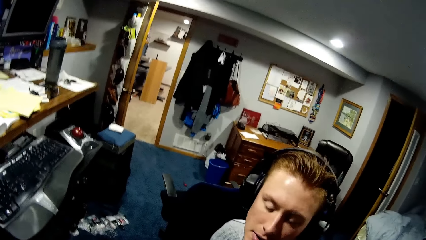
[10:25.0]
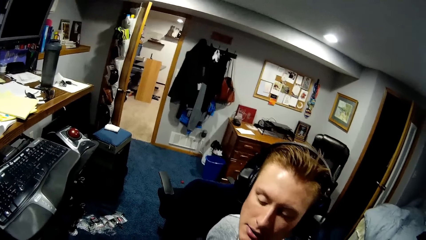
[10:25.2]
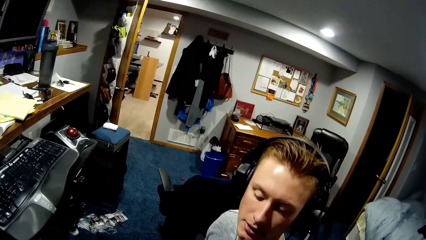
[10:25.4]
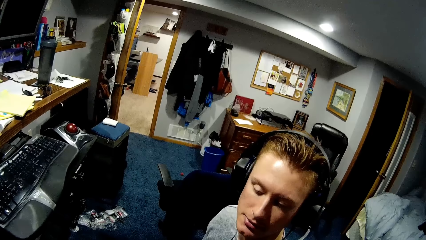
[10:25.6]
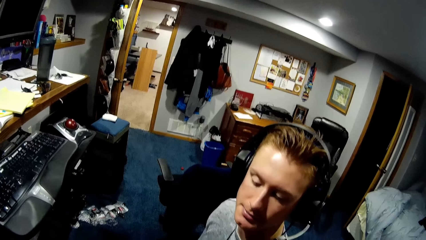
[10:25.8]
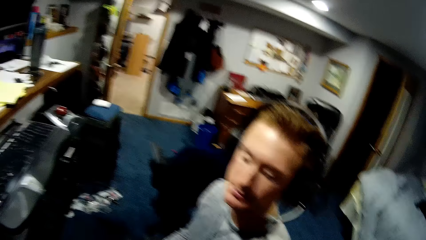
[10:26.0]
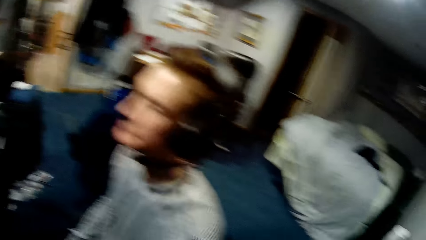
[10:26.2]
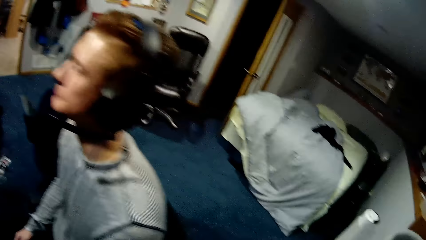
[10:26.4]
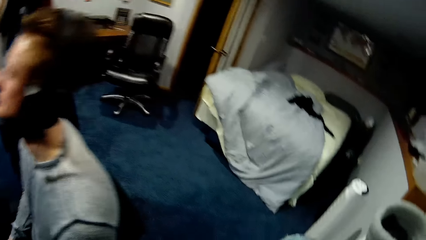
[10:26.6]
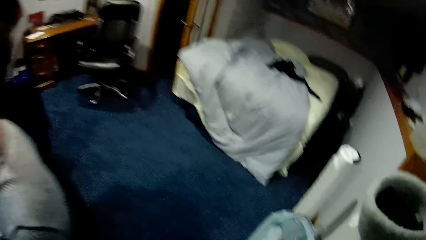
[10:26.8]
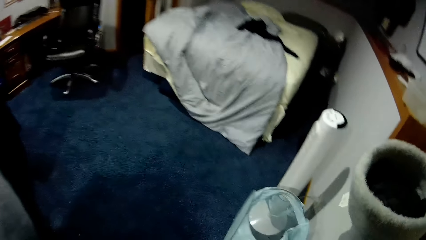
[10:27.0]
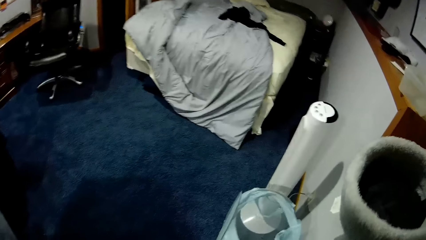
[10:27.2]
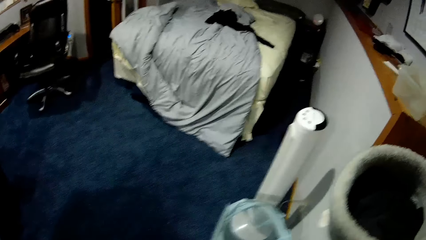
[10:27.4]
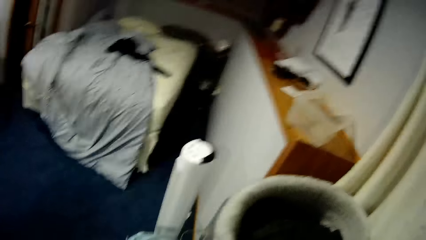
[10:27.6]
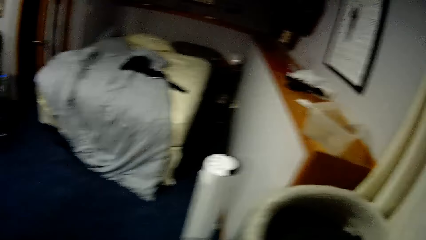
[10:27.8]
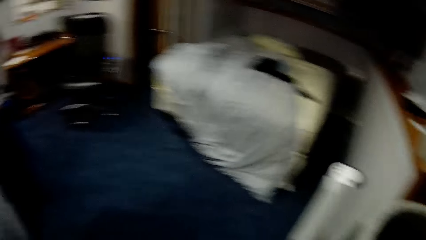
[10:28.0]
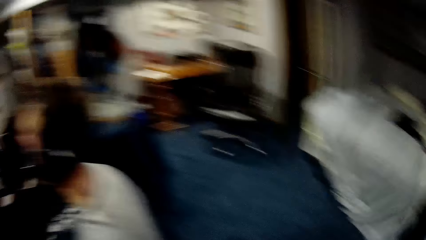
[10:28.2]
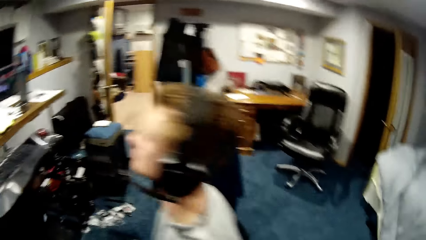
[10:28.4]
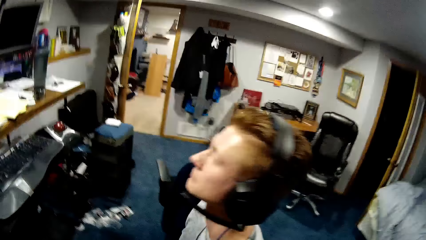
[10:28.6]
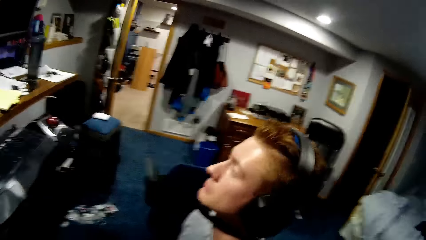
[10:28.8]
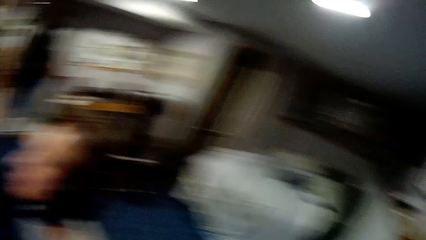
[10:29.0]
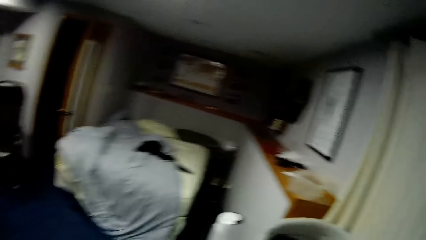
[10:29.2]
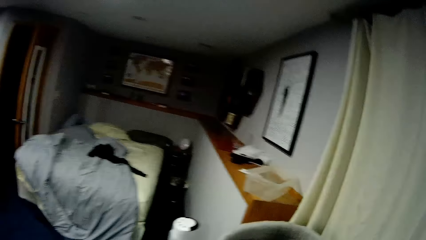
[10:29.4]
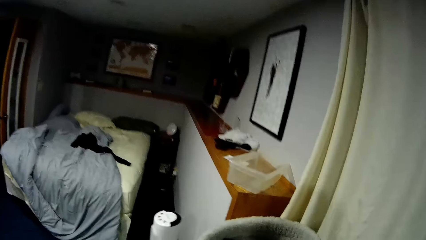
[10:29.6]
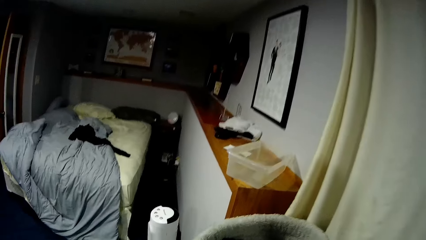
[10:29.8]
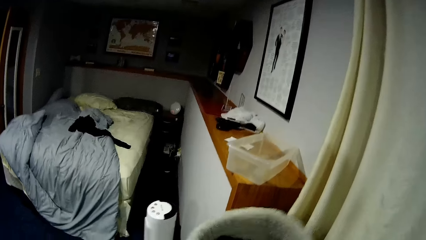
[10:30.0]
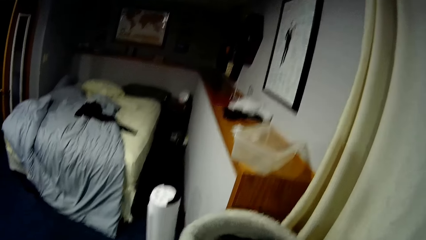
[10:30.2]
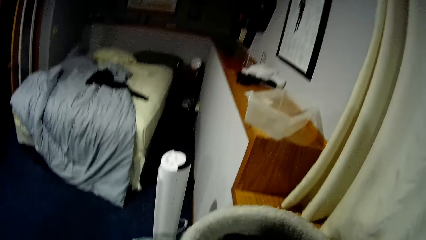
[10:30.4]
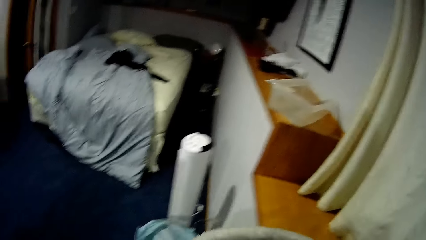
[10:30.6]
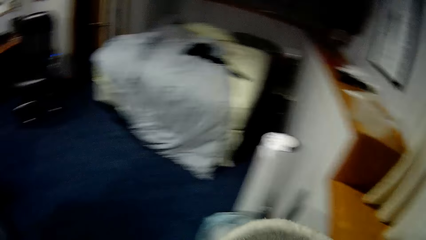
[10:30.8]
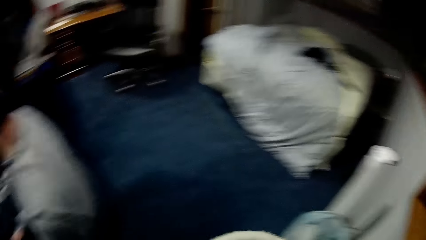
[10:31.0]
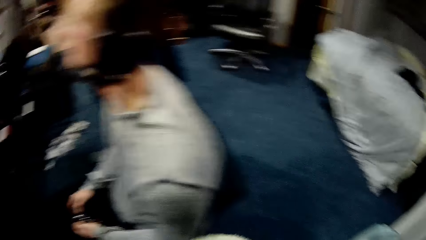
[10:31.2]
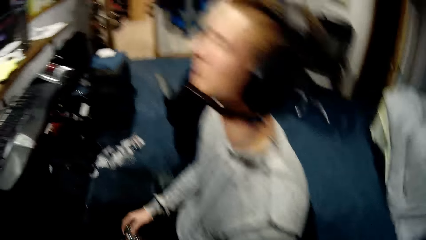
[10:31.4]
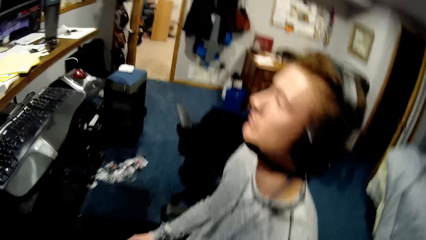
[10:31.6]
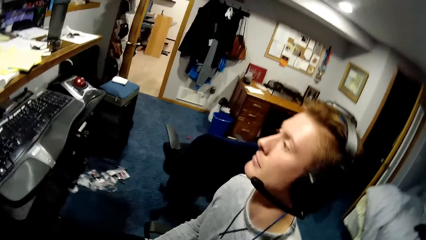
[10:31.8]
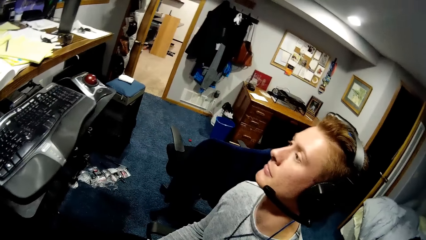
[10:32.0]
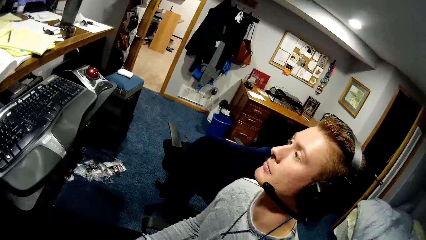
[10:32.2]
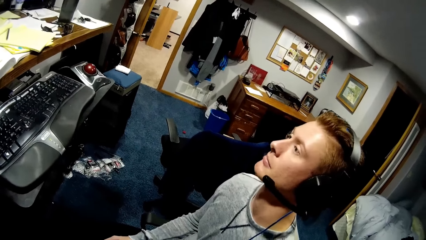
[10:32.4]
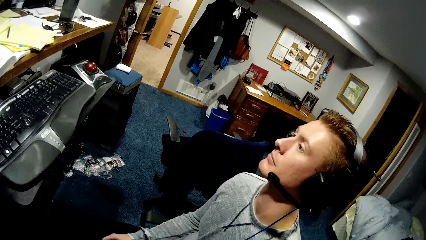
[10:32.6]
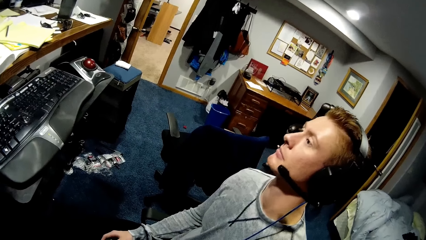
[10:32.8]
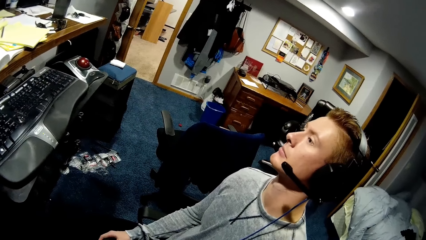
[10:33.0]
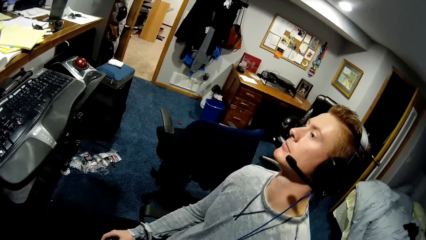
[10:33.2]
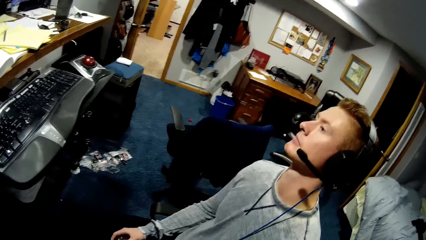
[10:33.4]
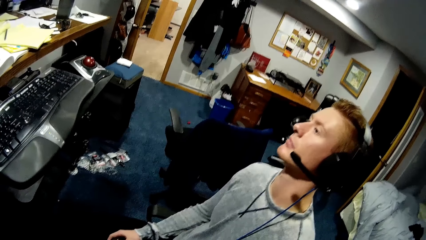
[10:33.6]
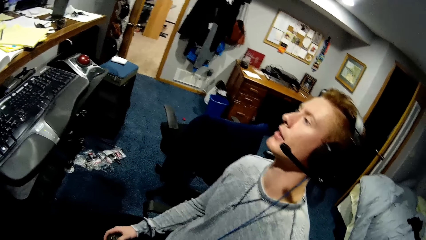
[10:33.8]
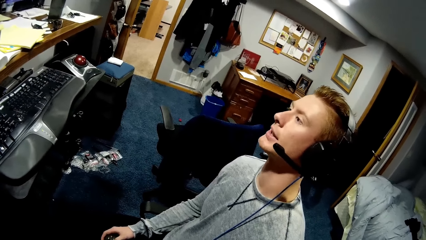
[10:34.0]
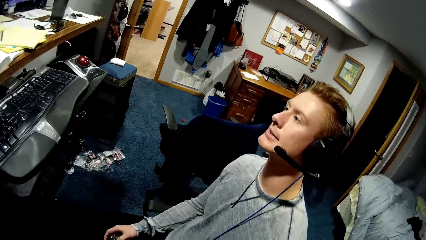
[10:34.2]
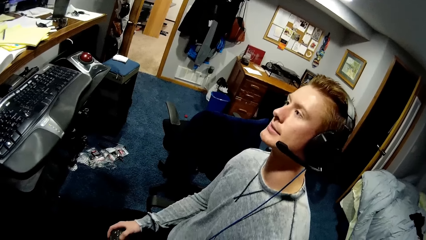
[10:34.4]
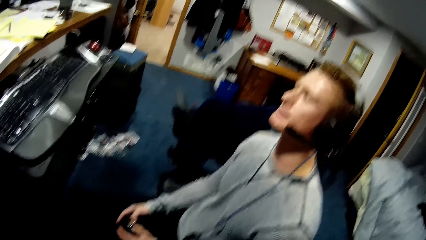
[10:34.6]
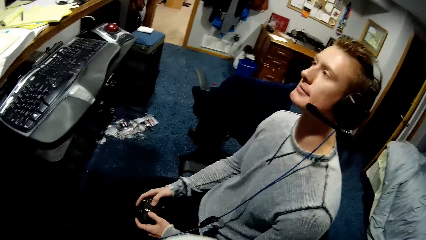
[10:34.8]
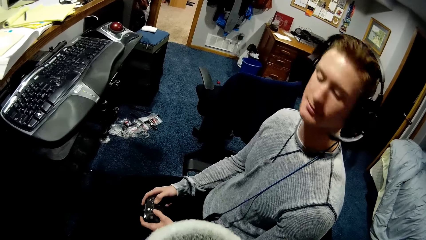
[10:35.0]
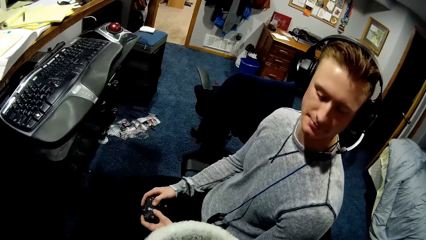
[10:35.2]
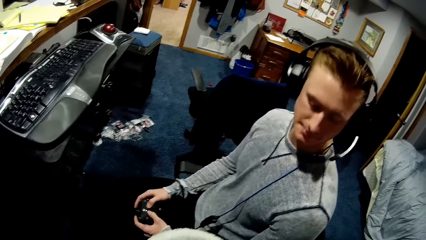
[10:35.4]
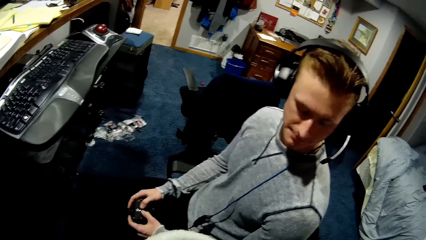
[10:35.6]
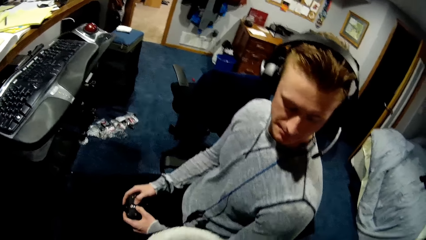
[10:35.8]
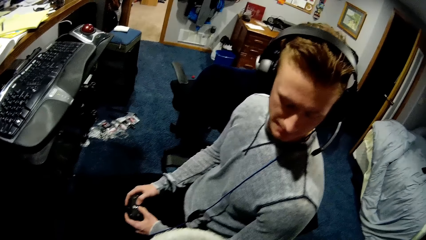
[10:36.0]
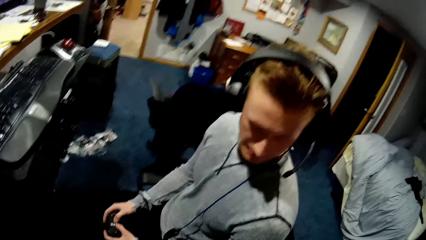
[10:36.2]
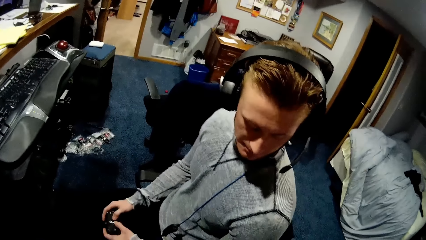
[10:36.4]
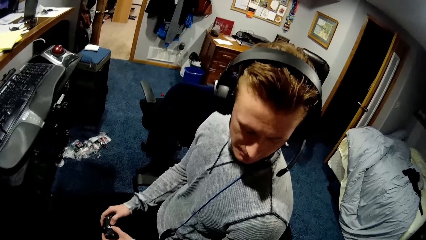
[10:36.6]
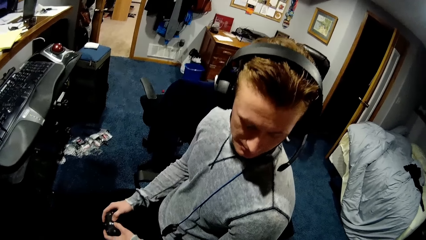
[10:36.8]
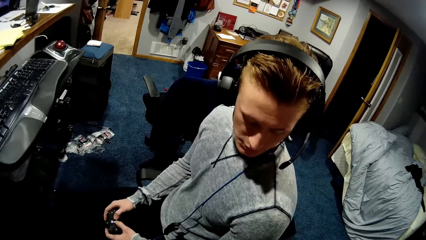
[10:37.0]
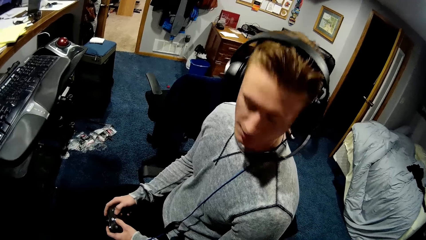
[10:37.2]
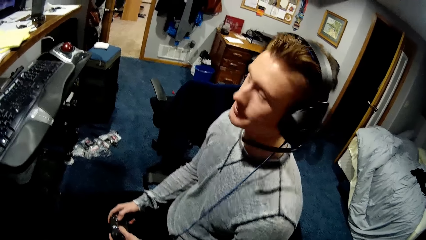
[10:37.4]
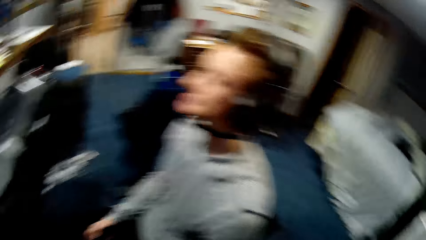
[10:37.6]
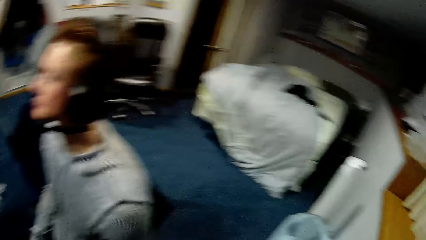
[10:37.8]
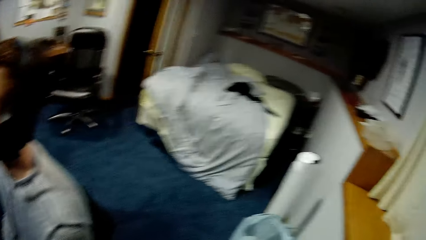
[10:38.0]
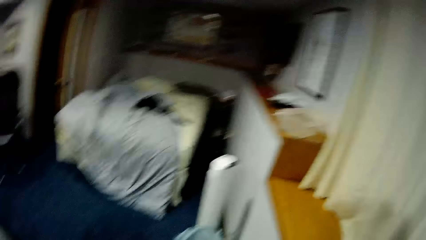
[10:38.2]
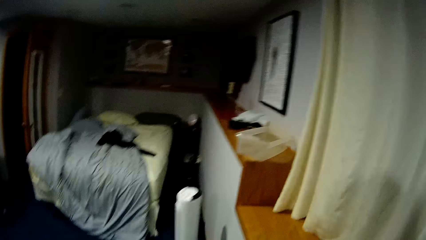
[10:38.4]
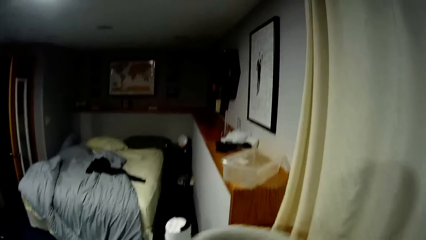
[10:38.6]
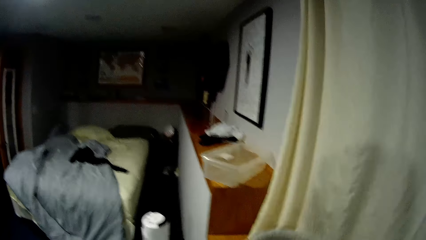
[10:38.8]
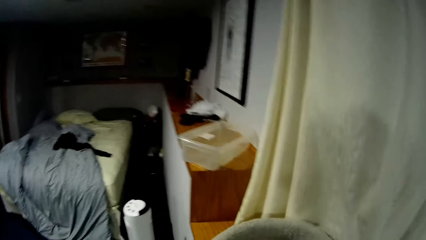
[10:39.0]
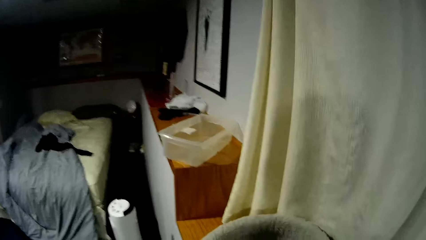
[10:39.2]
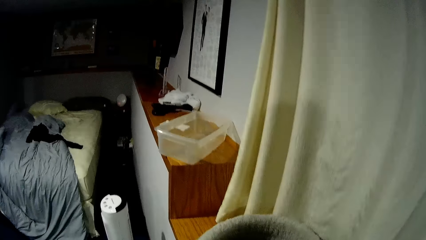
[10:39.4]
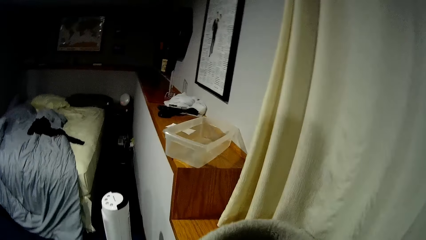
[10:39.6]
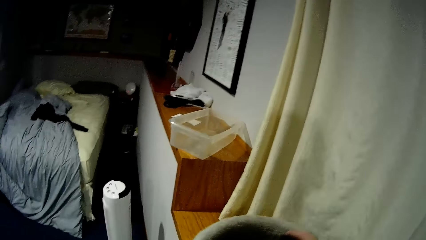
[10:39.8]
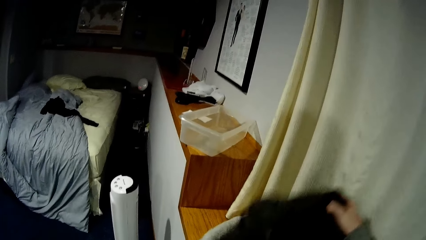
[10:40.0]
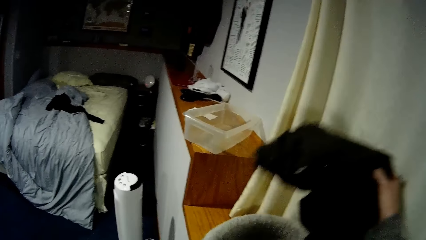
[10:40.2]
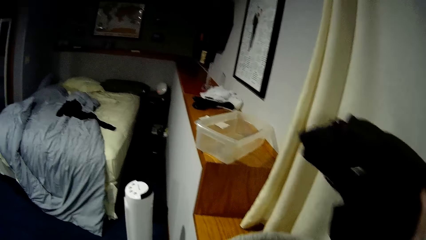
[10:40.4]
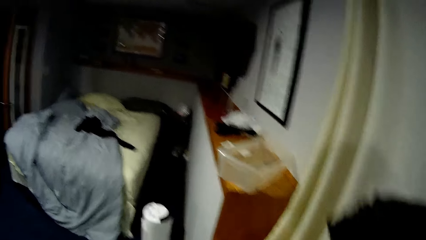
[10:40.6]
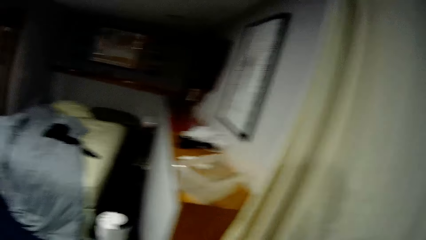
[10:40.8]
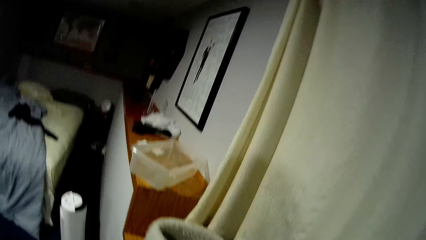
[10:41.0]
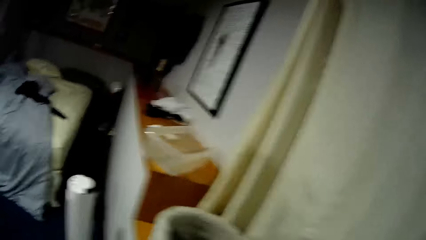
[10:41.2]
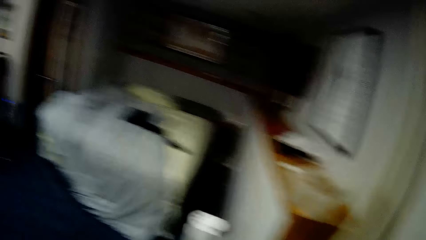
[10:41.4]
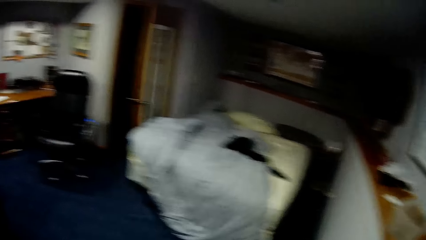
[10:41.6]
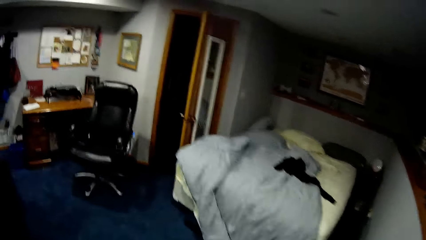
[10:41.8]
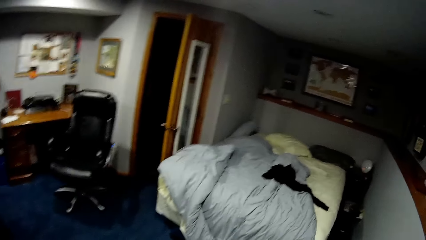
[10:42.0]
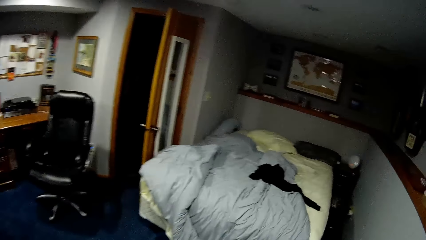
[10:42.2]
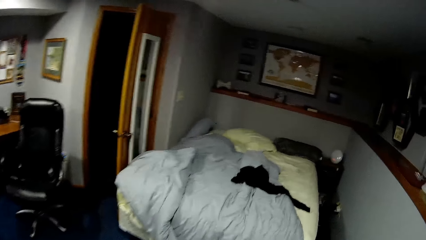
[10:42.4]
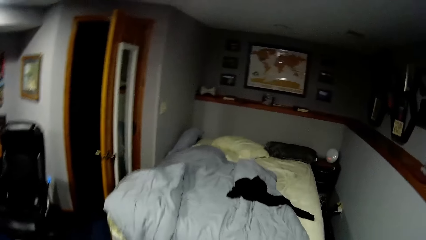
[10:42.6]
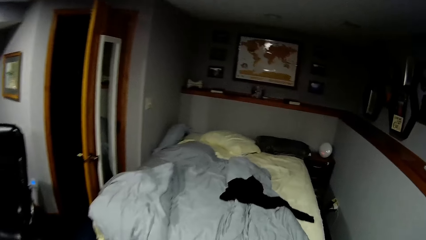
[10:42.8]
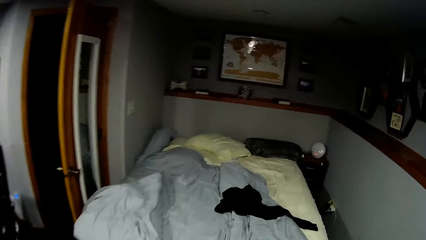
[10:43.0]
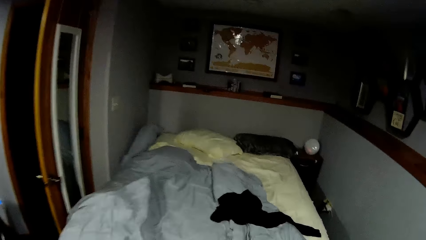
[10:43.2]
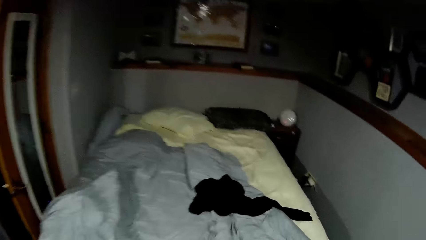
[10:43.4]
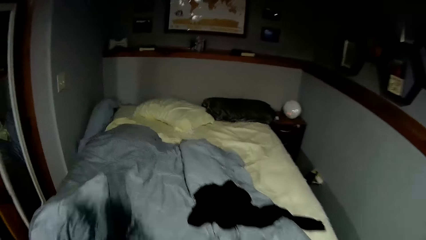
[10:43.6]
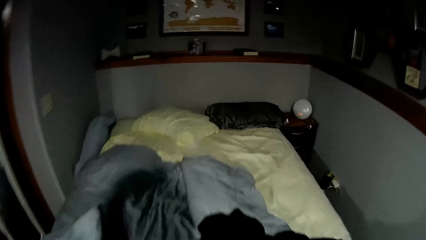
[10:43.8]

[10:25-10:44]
The camera wearer talks to a man. The man talks to the camera wearer. The camera wearer lifts up a cloth from the shelf. They walk around.
